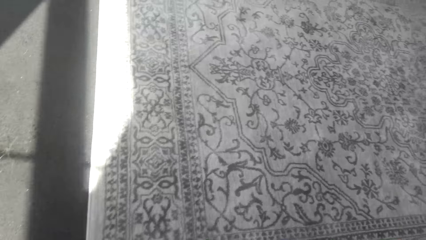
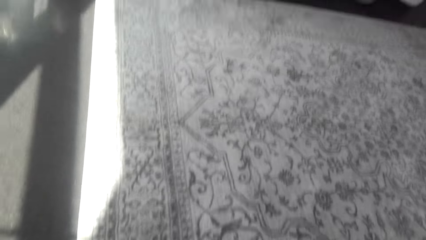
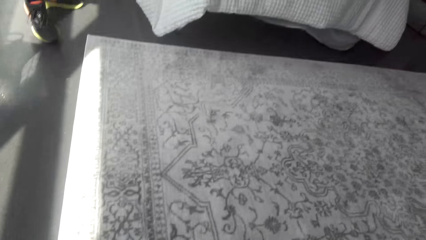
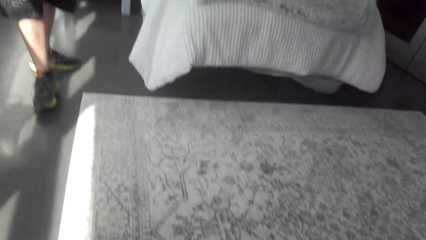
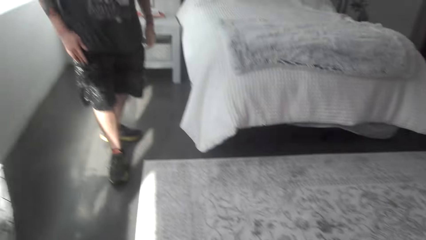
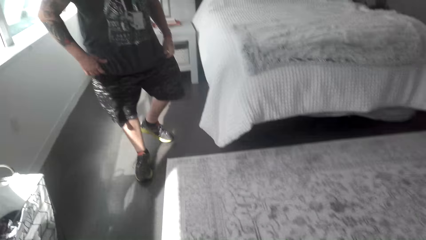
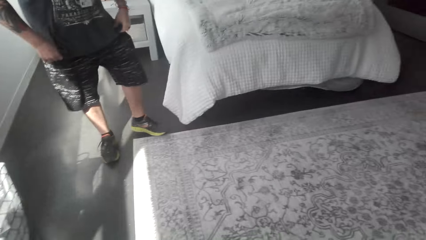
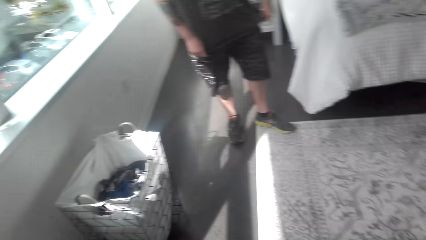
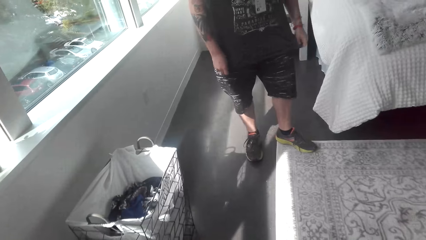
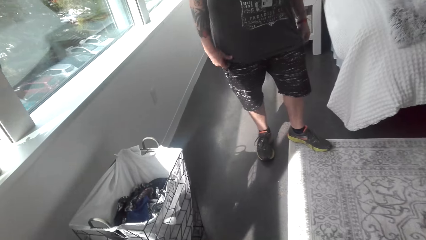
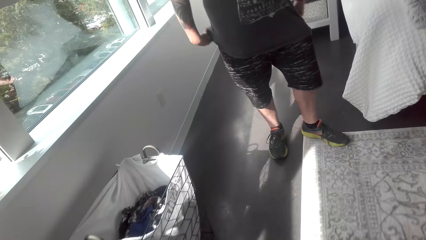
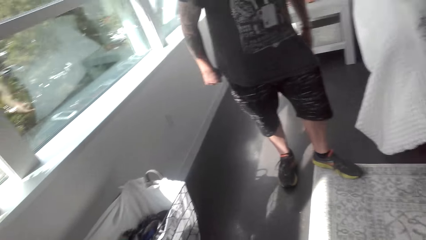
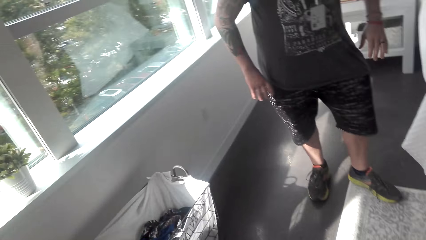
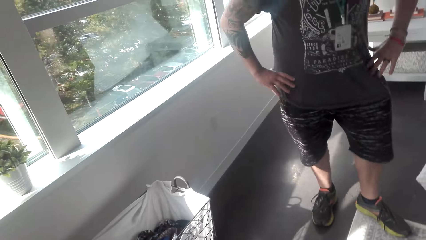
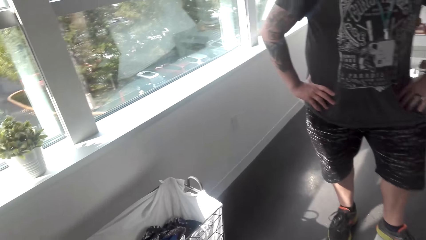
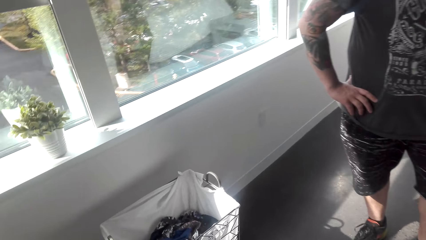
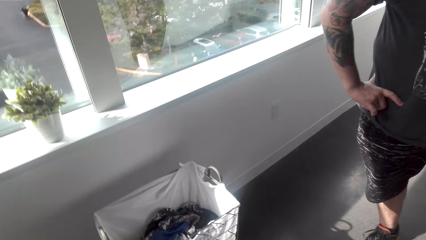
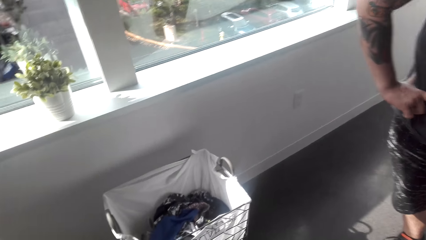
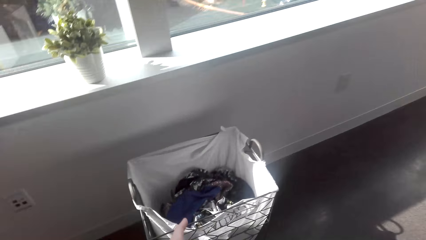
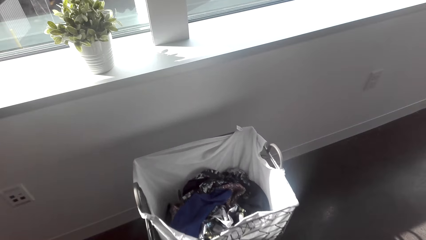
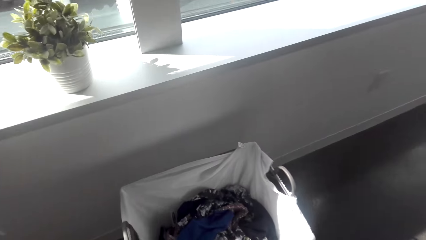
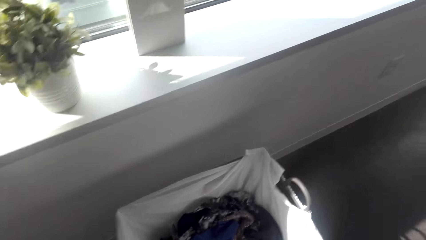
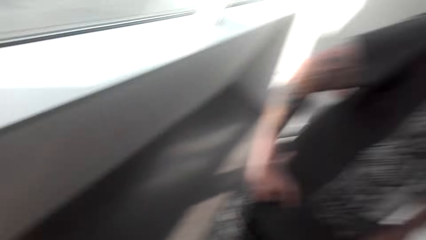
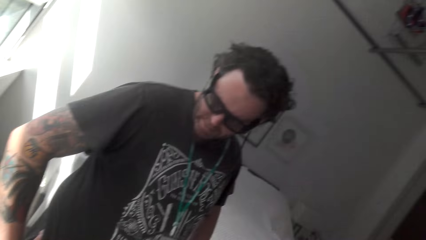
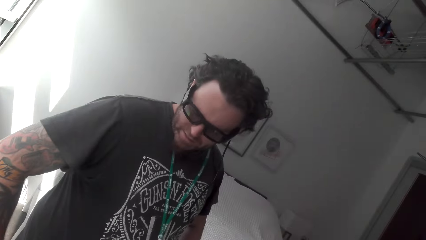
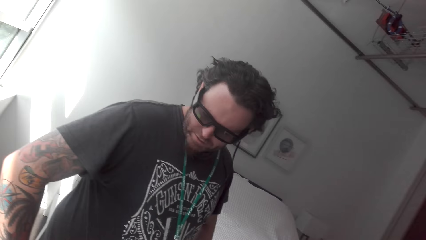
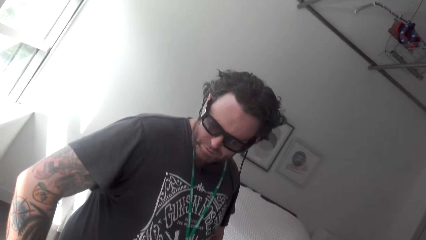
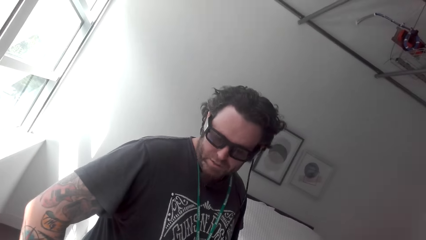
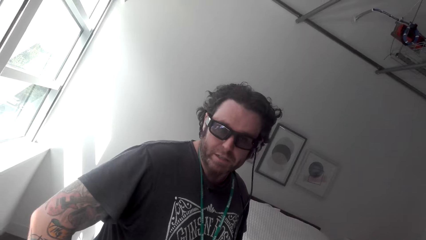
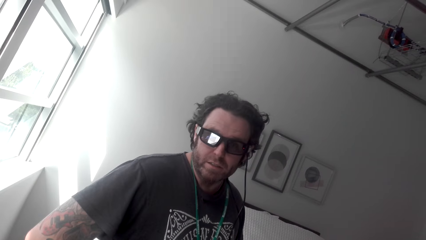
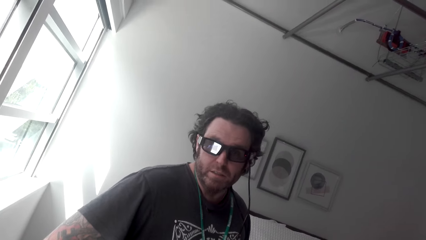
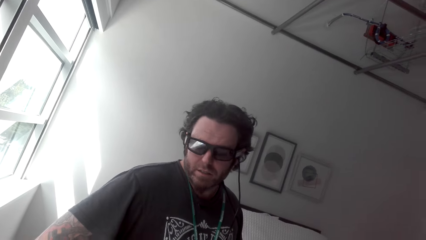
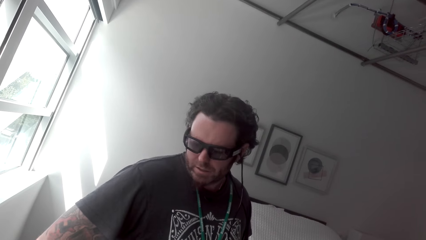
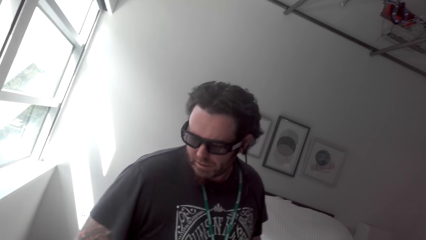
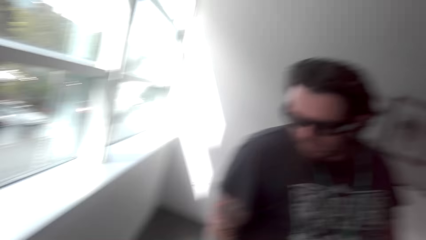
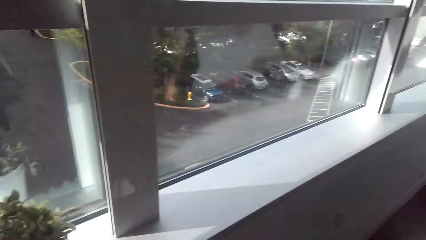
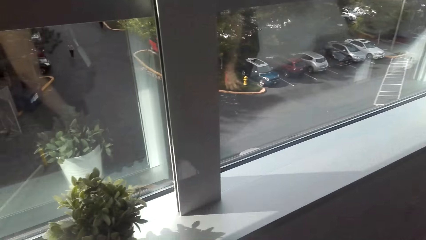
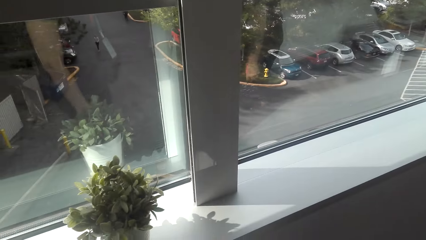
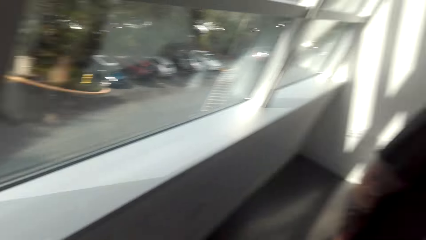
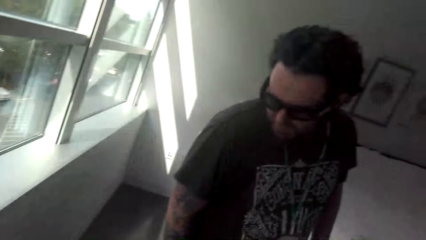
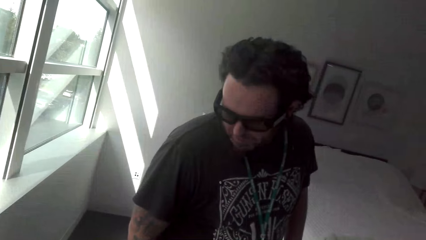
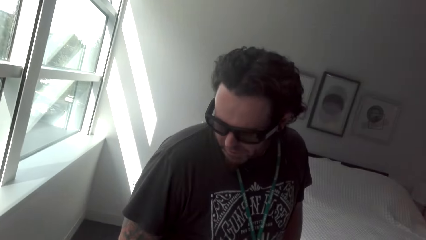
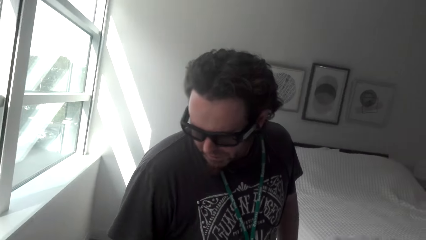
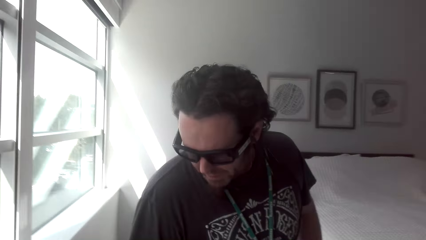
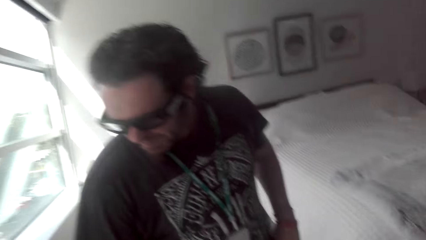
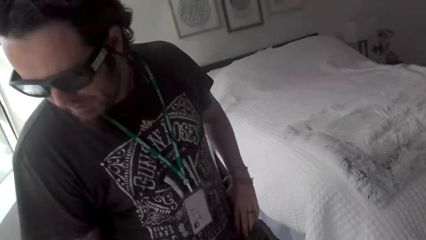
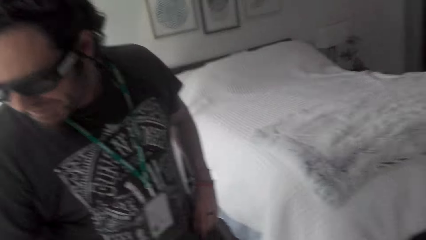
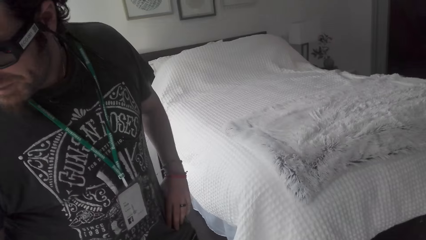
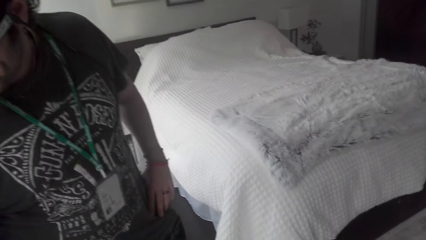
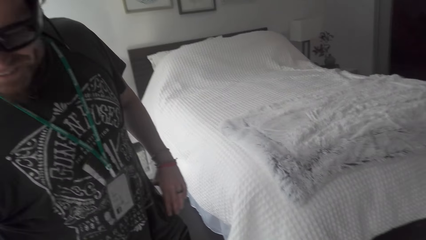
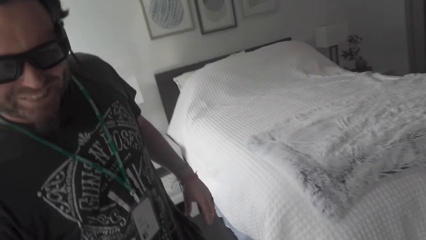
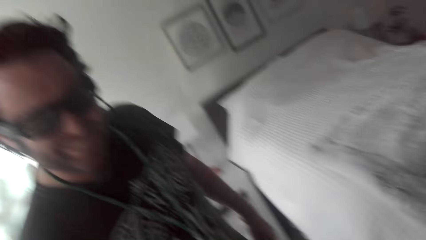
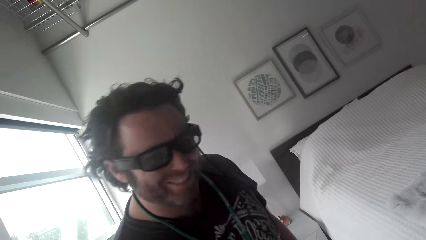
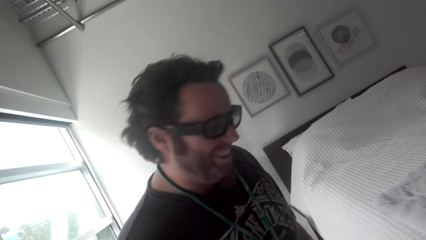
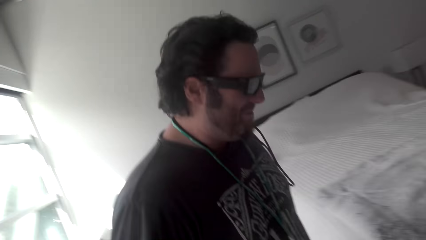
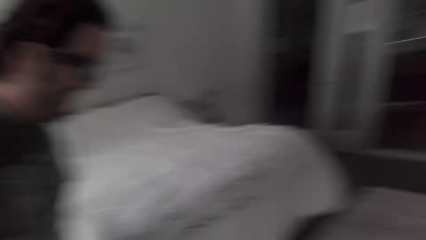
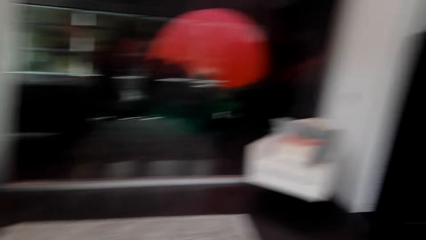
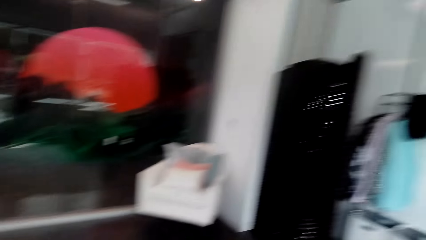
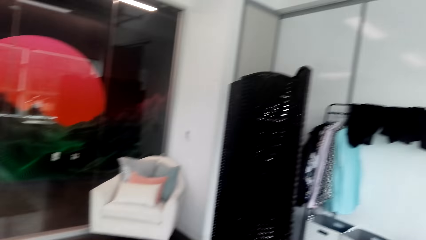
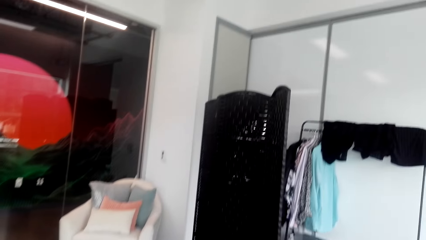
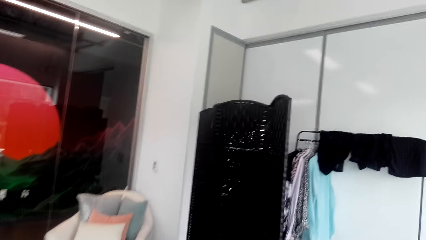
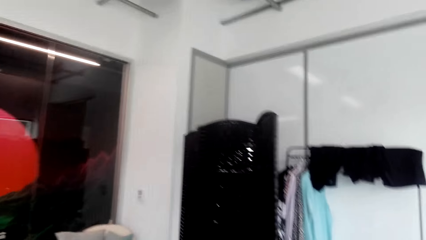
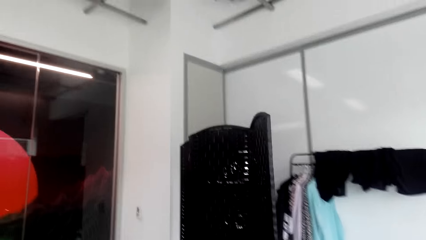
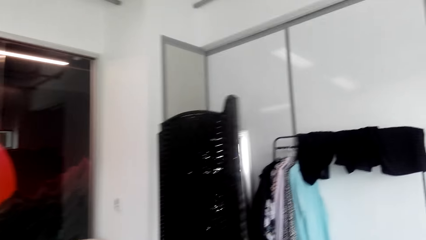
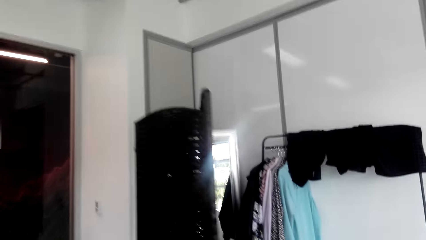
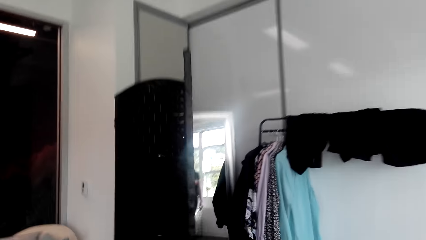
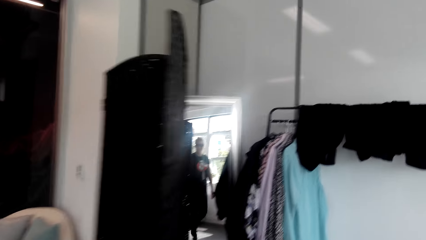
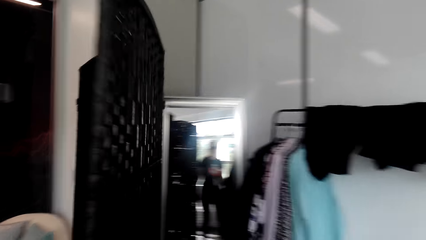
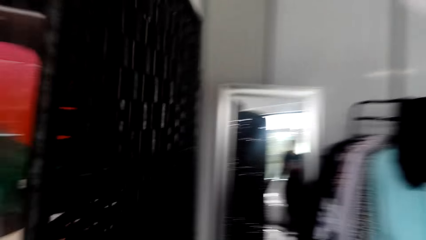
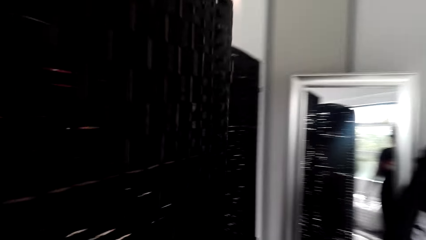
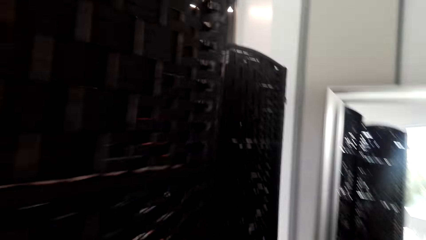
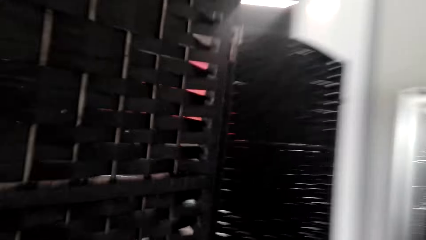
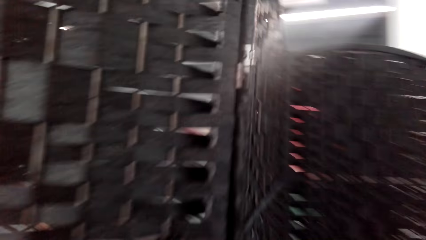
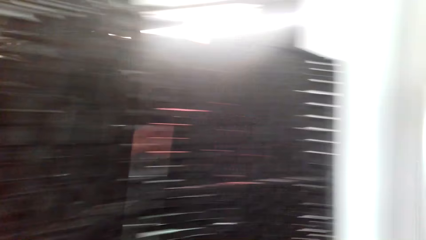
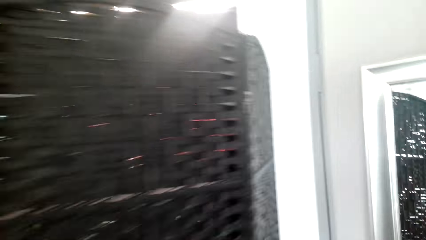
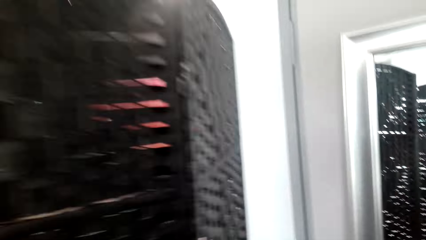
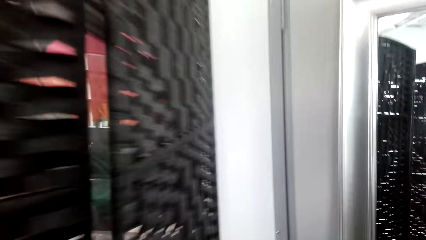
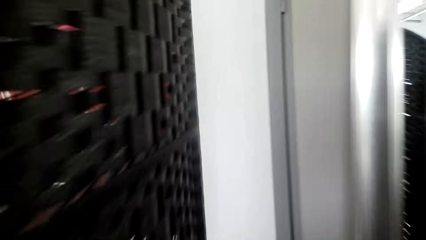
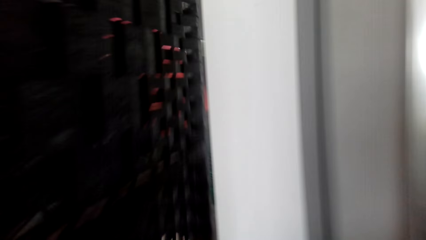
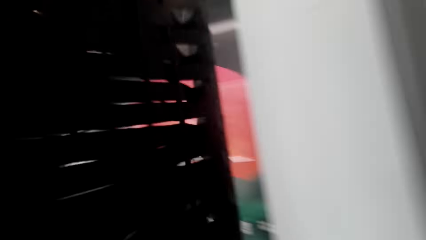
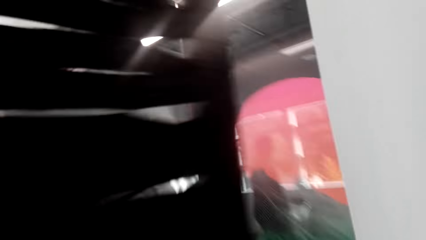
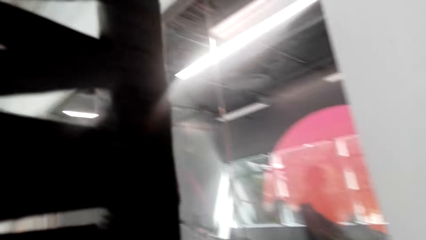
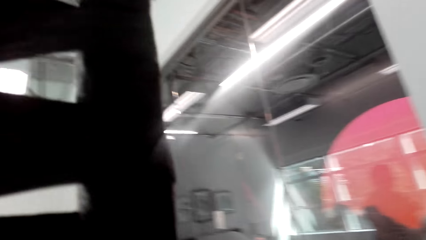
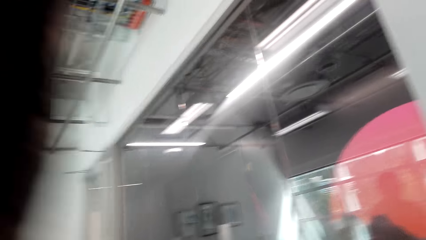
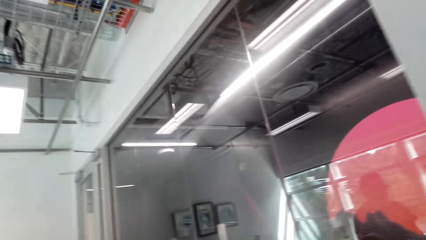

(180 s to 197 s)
The camera wearer puts the rug down. They look around. They look at the laundry basket. They look at a man. They communicate to the man. They look around. They look at the portable dressing room. They walk behind a closet.
